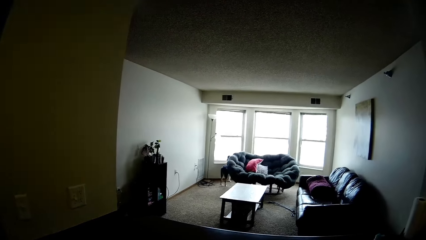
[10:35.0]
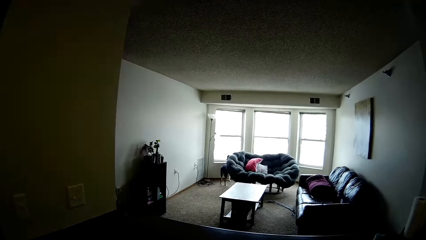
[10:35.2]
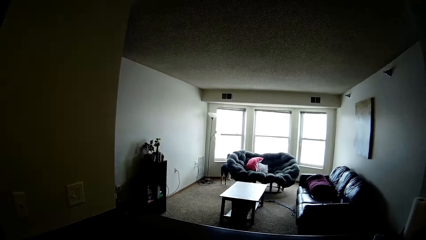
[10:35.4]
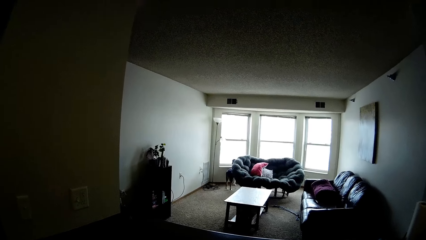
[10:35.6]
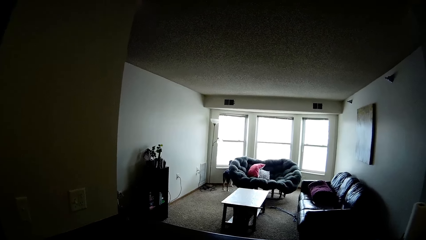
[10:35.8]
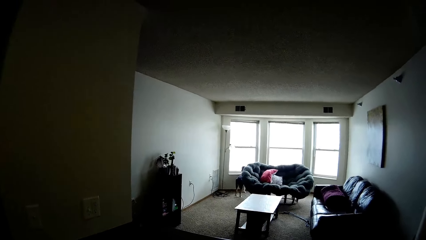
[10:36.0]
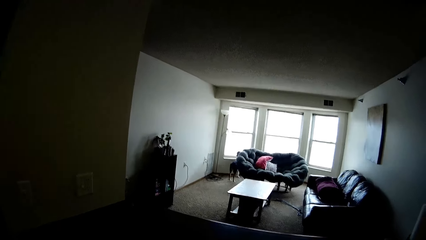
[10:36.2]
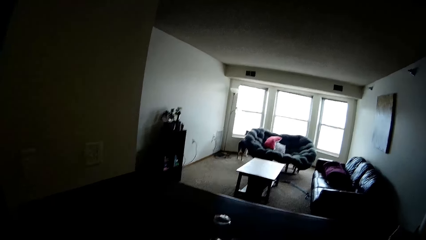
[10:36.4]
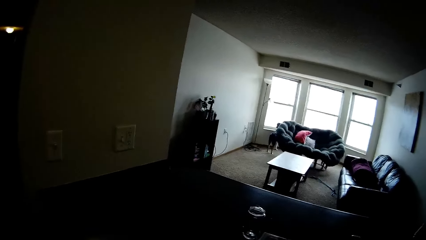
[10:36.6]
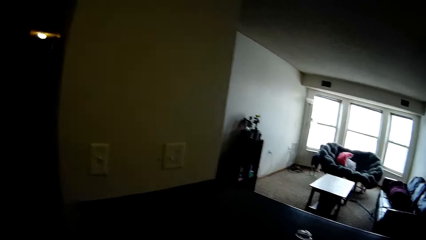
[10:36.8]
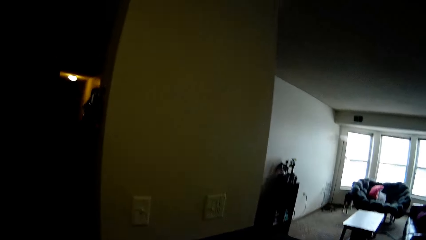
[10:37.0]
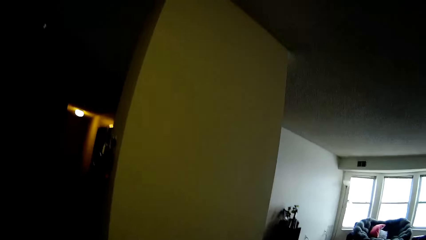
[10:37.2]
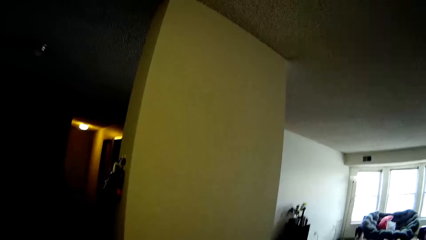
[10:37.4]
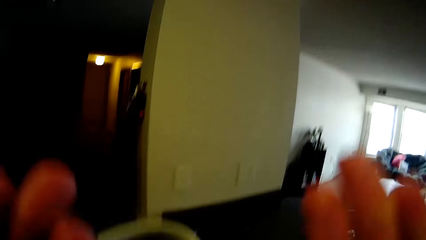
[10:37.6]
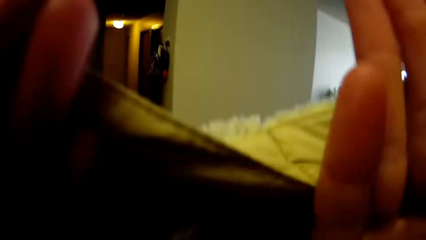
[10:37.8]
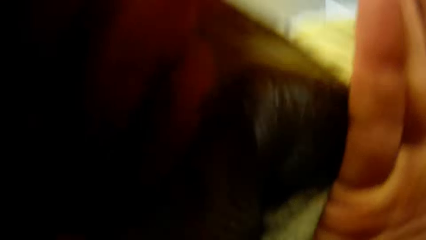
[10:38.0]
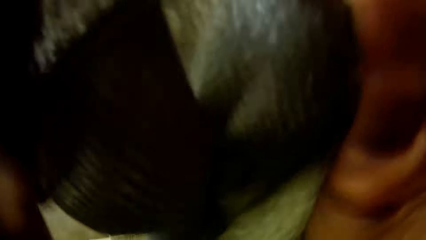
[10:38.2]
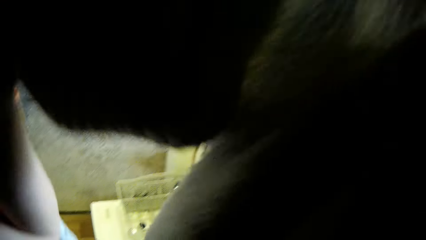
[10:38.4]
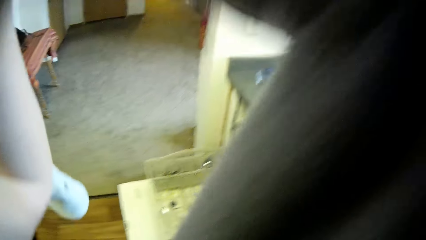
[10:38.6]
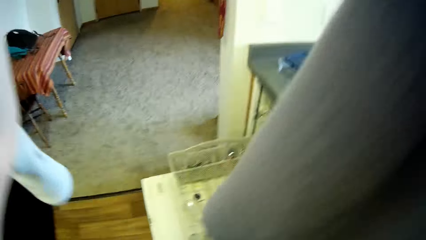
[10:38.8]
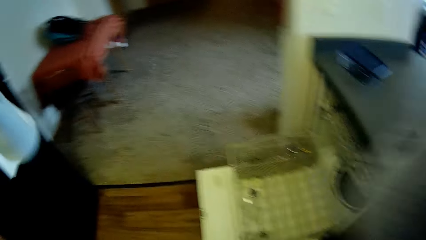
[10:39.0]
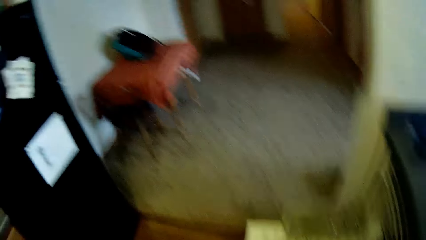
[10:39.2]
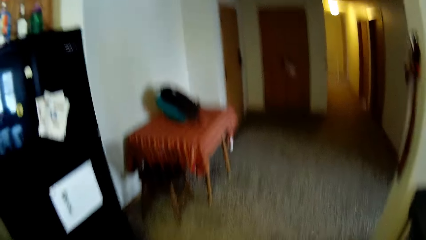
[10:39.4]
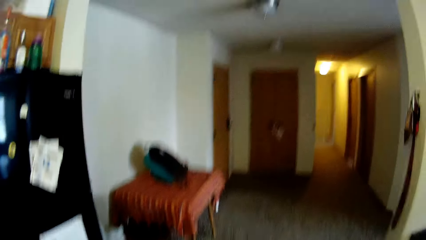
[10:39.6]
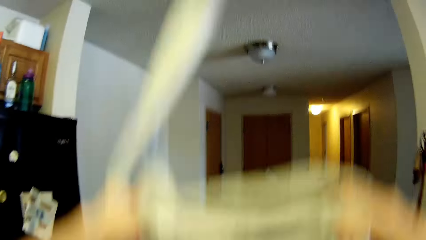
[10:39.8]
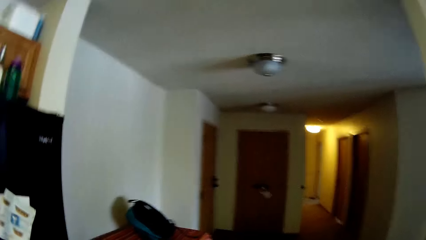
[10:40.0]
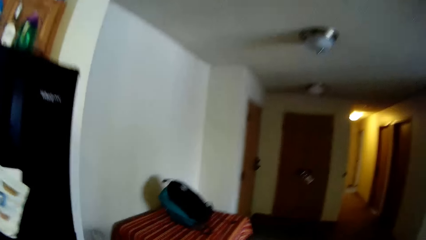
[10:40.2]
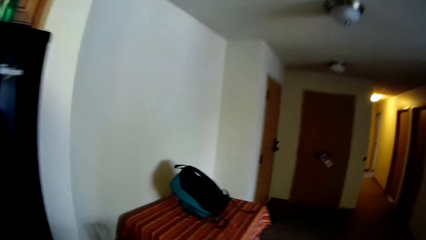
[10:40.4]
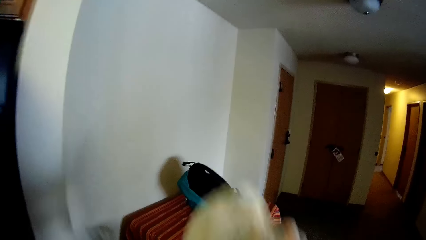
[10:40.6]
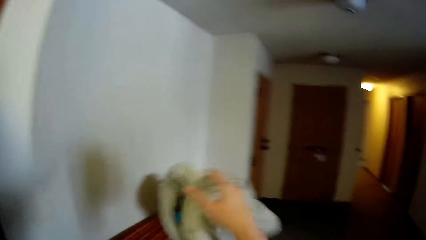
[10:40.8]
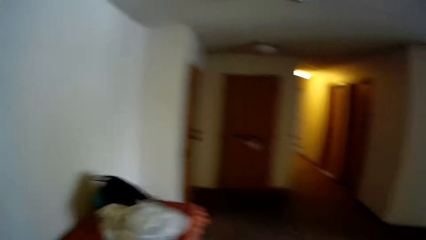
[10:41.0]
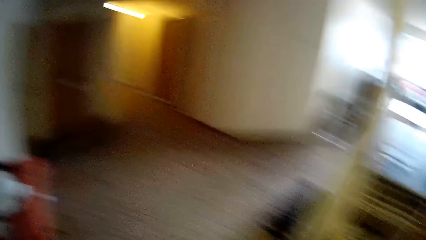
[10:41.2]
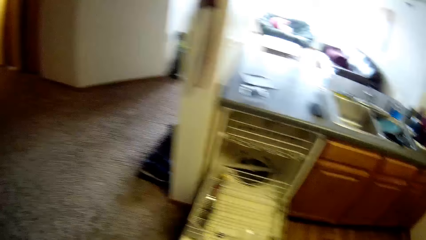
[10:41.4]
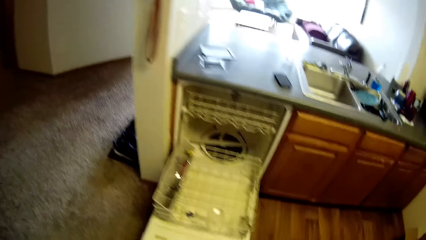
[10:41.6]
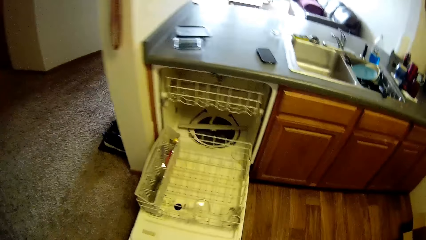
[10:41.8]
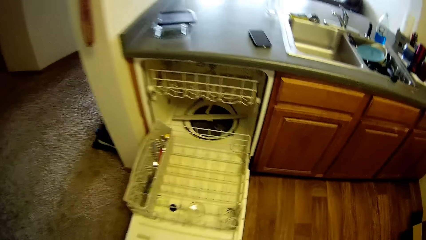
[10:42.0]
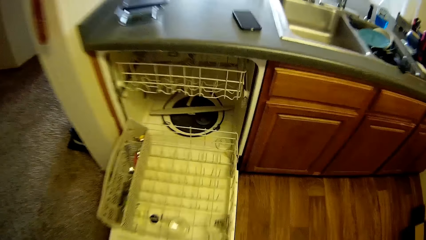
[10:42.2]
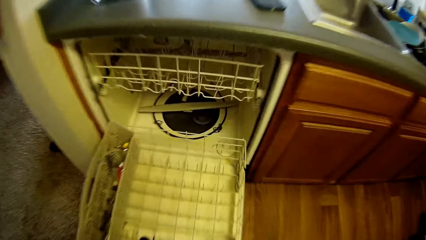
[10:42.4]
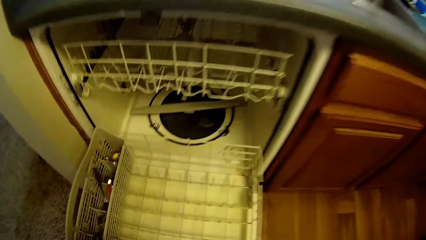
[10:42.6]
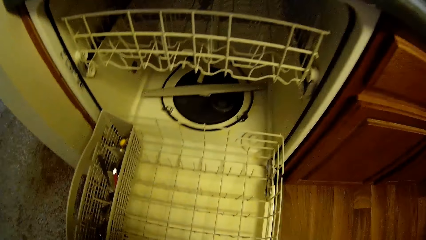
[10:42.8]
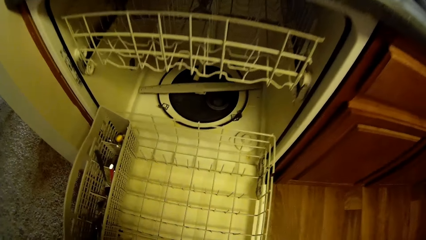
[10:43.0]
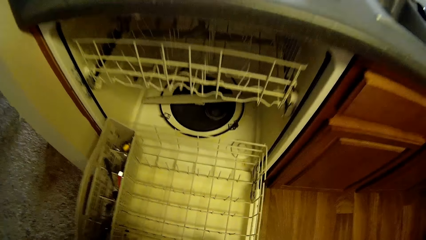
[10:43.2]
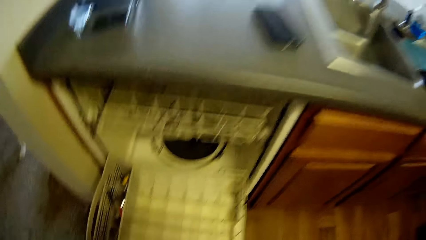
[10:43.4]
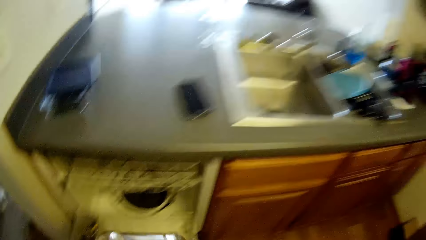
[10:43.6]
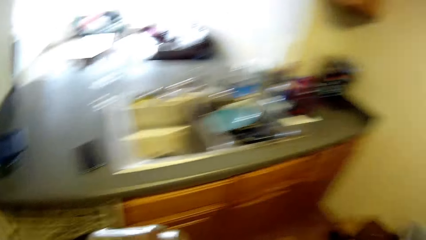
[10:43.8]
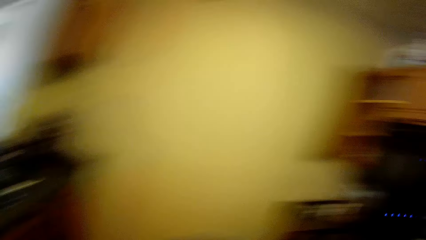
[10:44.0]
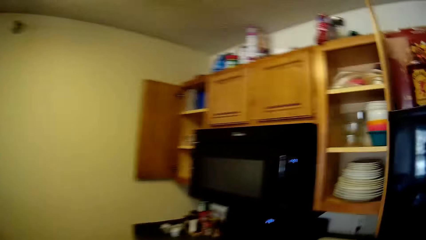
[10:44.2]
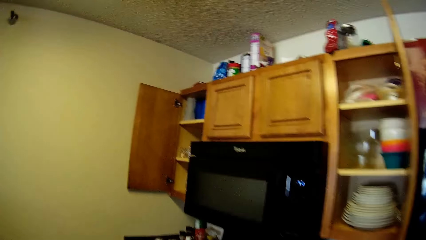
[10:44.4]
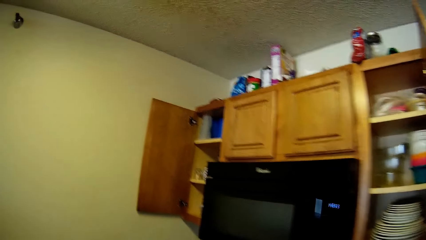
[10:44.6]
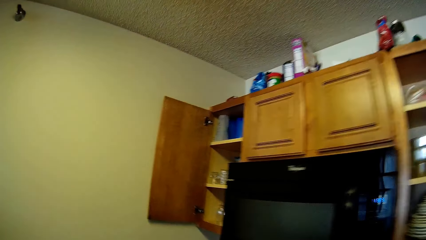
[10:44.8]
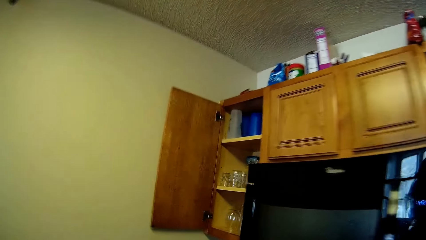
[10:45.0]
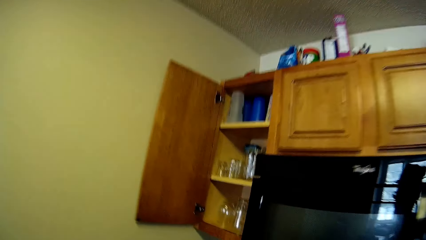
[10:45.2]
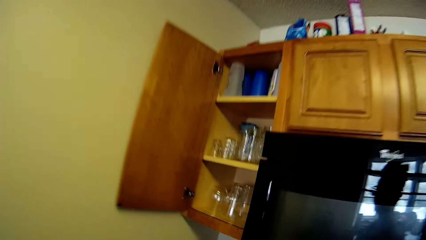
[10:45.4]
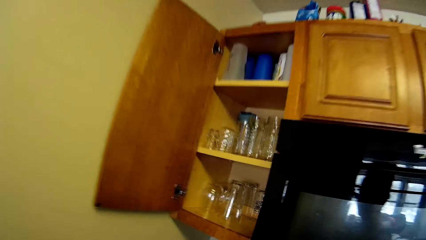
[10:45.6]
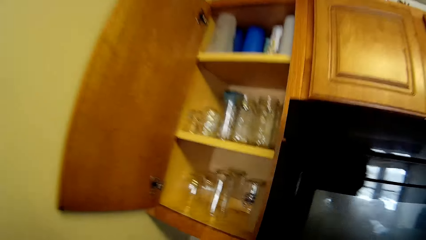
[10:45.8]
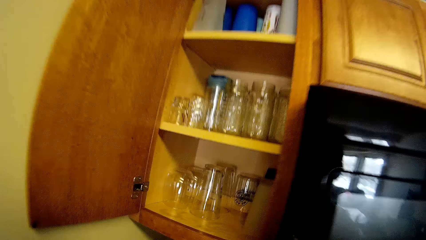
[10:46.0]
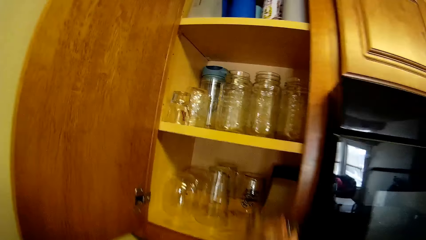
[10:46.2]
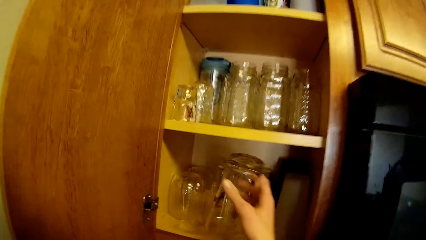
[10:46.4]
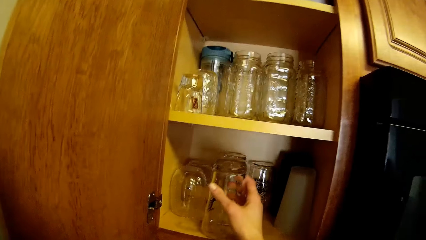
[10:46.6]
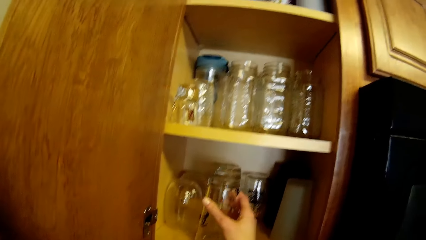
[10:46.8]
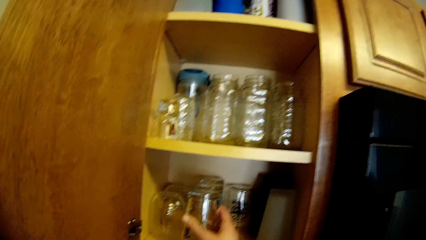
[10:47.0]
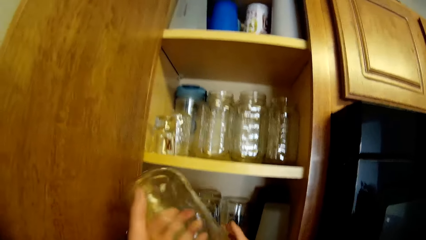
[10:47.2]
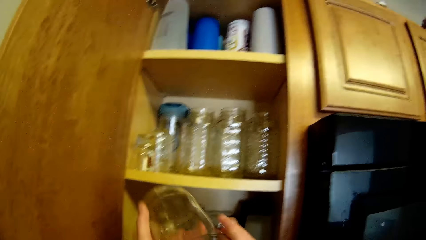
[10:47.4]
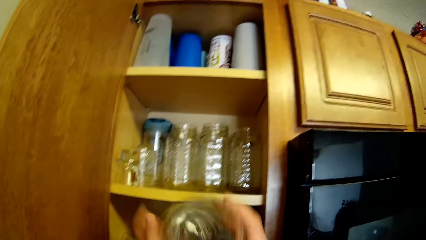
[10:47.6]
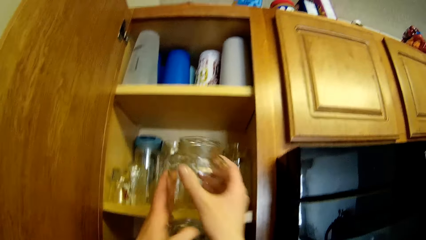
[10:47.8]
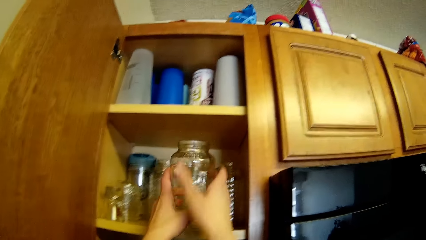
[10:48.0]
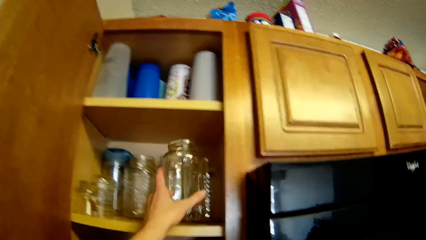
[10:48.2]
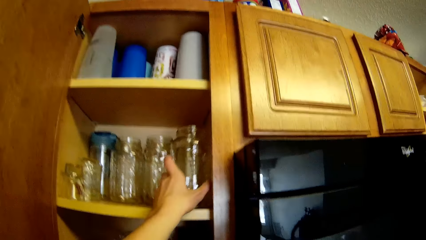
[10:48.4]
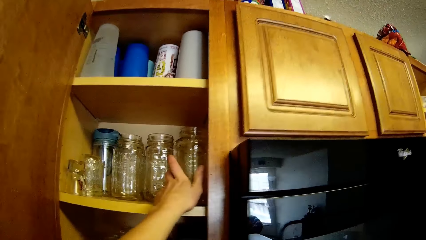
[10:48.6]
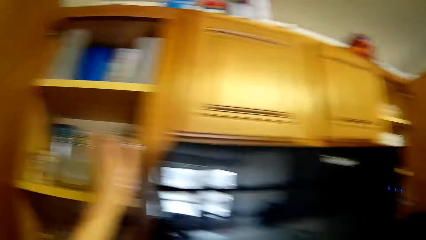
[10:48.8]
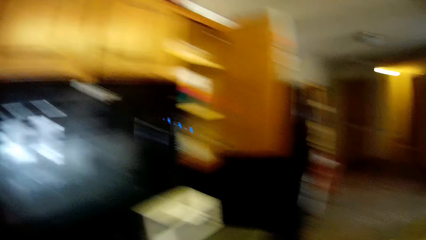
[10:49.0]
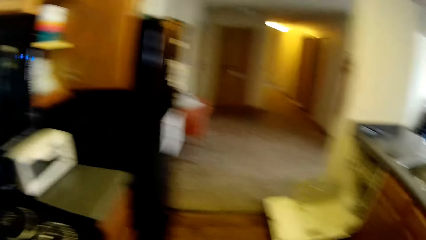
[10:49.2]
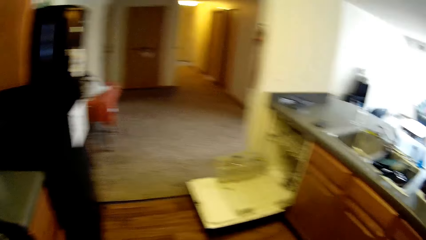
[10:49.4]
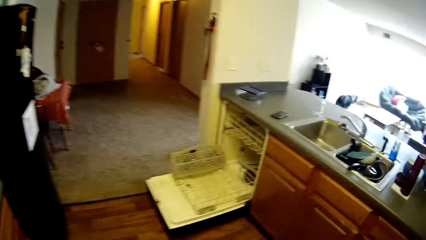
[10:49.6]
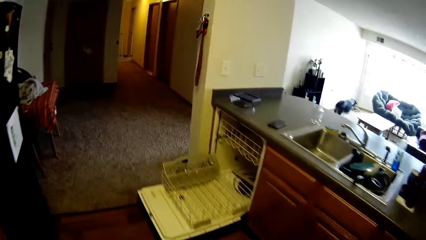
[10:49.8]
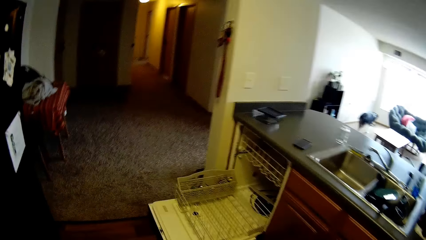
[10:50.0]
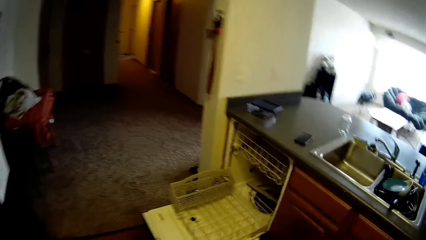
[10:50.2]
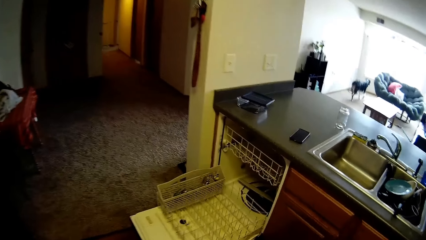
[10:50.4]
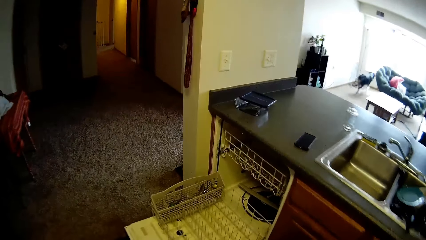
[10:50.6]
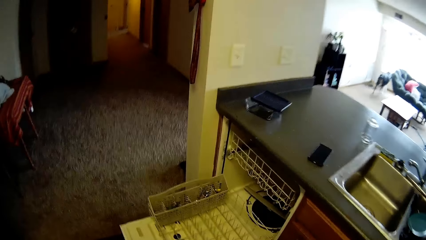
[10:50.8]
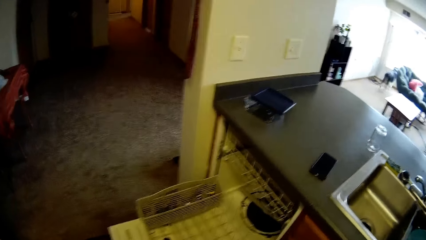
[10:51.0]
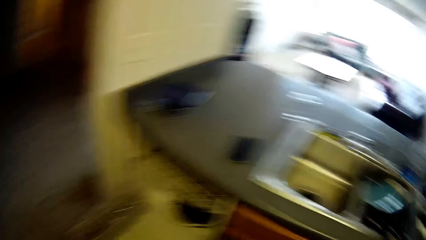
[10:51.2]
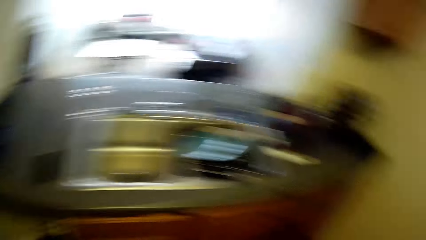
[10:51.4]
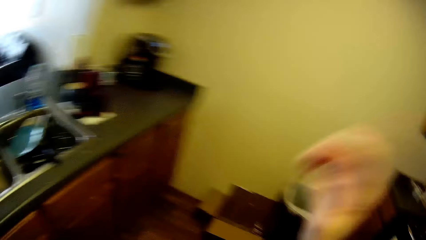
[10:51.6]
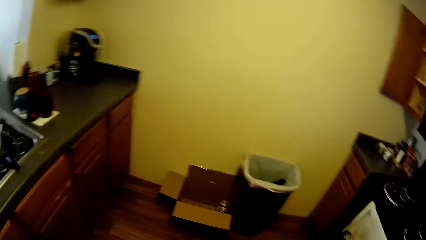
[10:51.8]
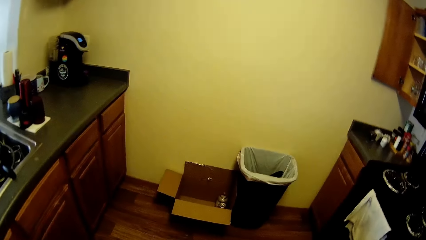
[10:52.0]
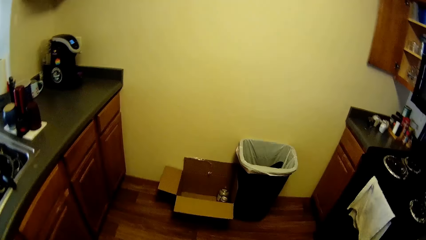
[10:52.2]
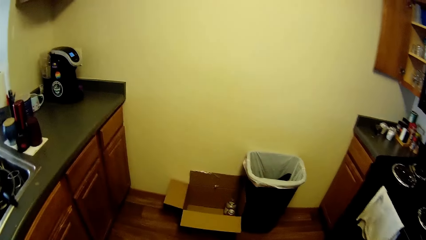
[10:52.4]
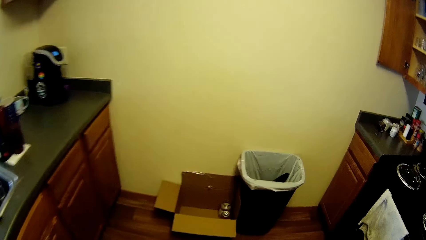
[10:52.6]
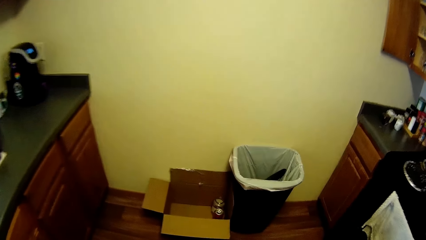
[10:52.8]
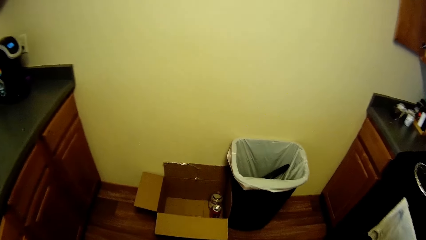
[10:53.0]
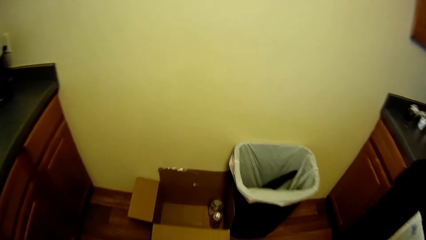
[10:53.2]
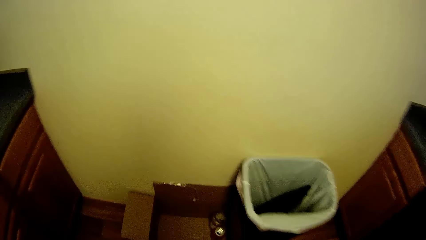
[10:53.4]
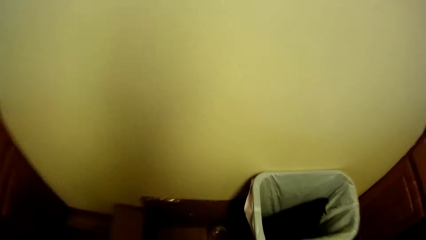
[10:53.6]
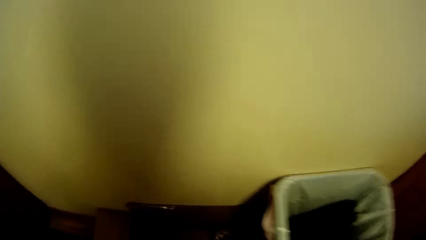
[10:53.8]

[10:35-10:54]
The camera wearer raises both hands with the kitchen towel towards her face. She drops the kitchen towel on a table with her right hand. She takes a glass jar from the dishwasher with both hands. She walks in the room. She puts a glass cup in her right hand into the top cabinet. She turns the glass jar in her left hand with both hands. She puts the glass jar into the top cabinet with her left hand. She walks towards the dishwasher. She removes her right hand from her face. She walks towards a trash bin.
